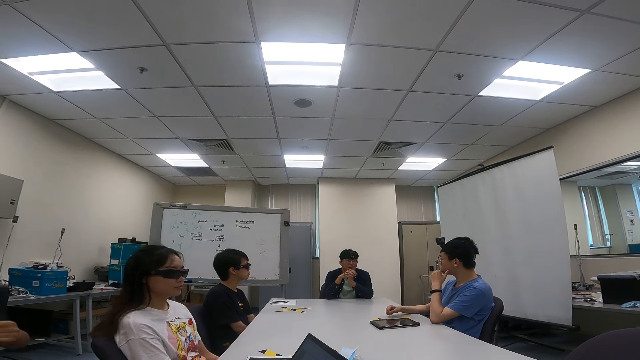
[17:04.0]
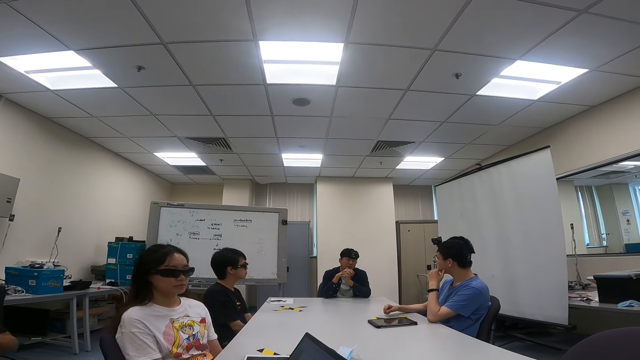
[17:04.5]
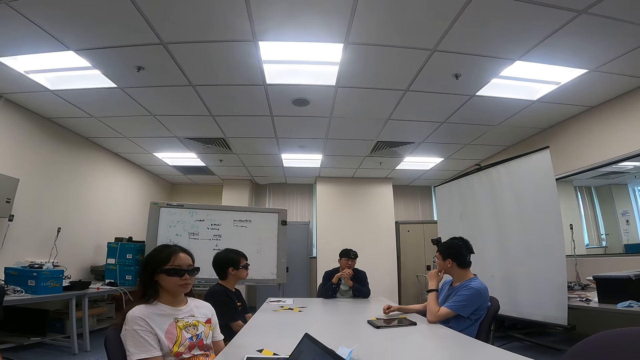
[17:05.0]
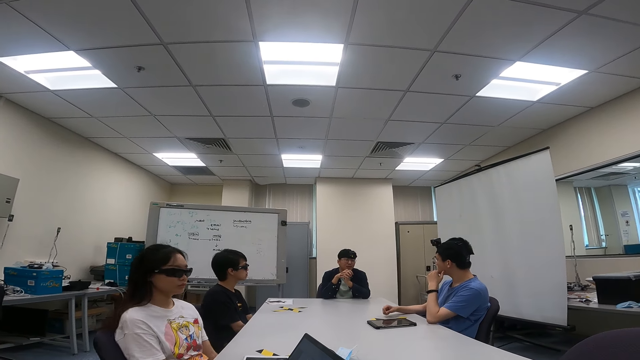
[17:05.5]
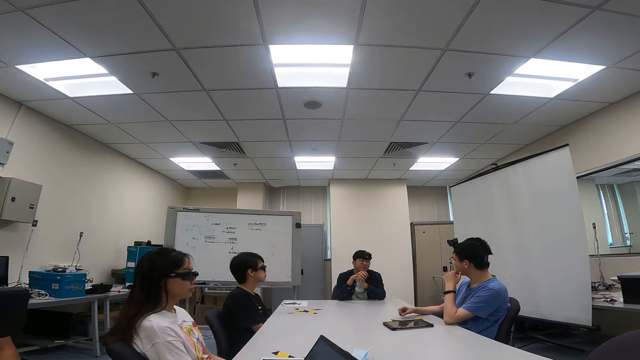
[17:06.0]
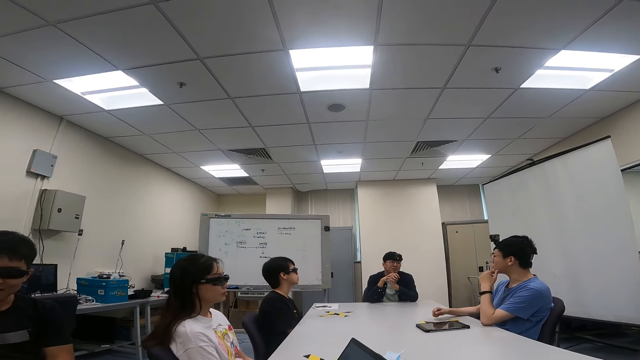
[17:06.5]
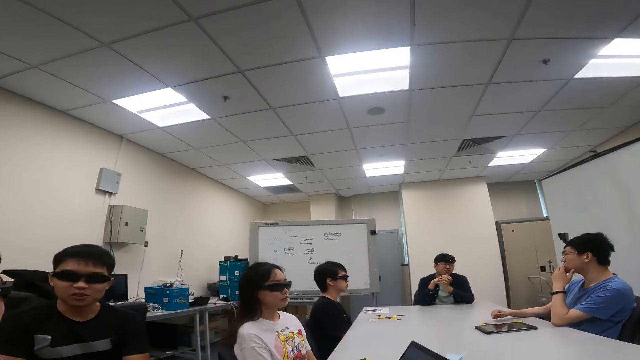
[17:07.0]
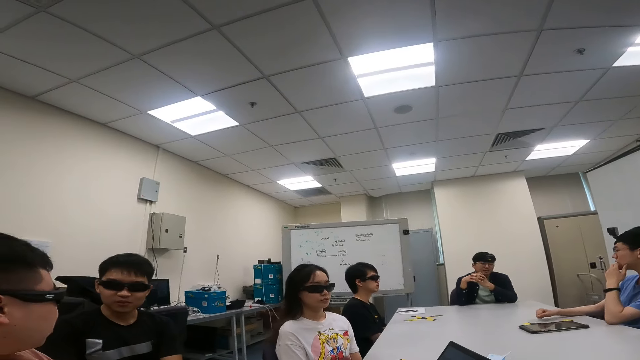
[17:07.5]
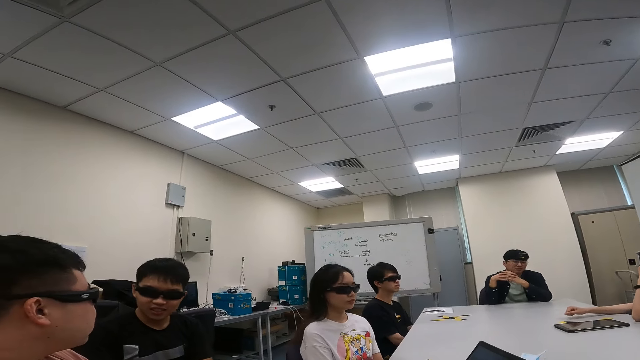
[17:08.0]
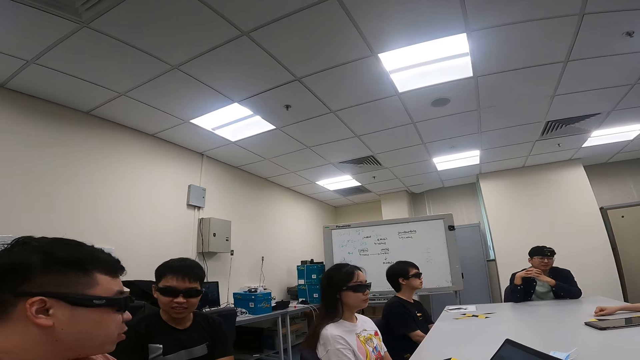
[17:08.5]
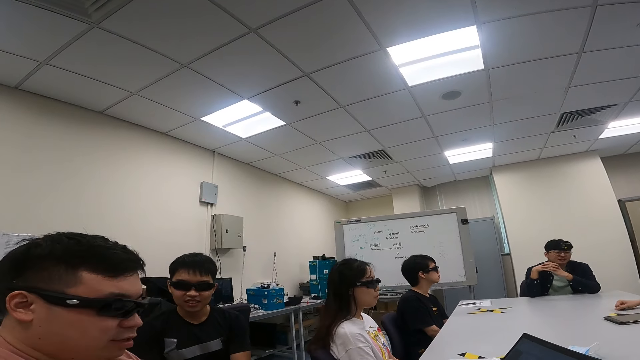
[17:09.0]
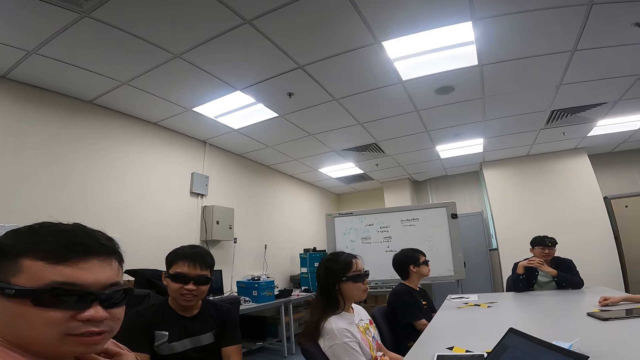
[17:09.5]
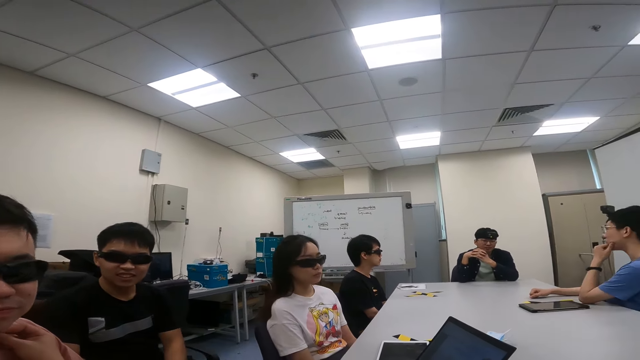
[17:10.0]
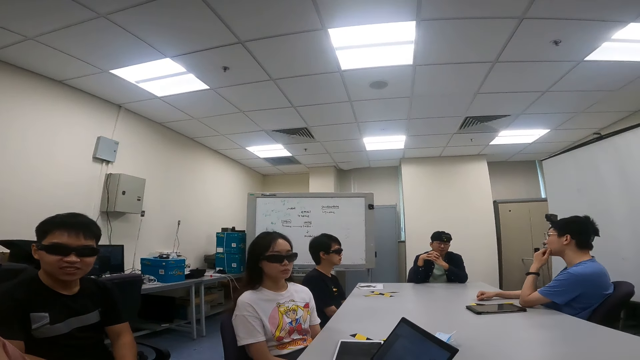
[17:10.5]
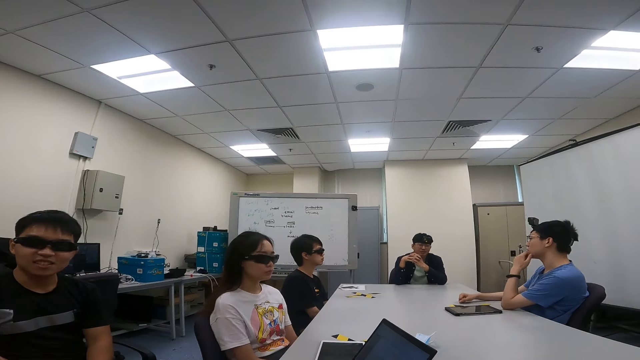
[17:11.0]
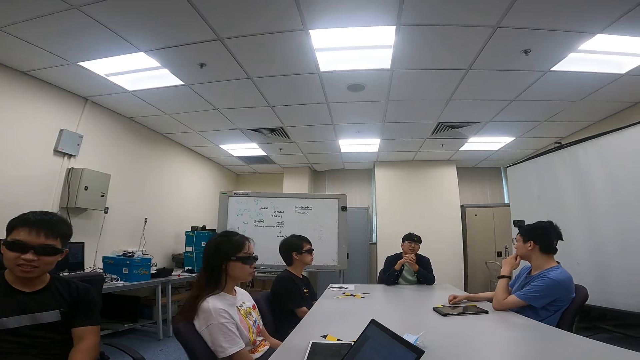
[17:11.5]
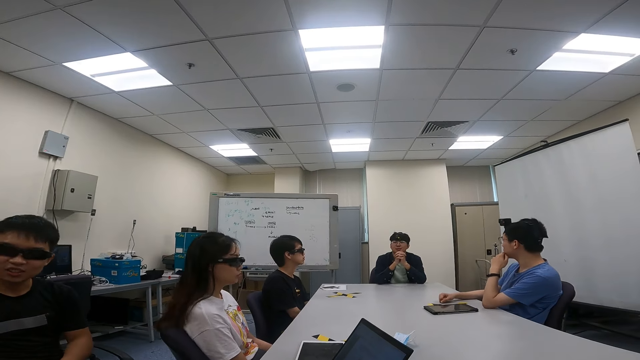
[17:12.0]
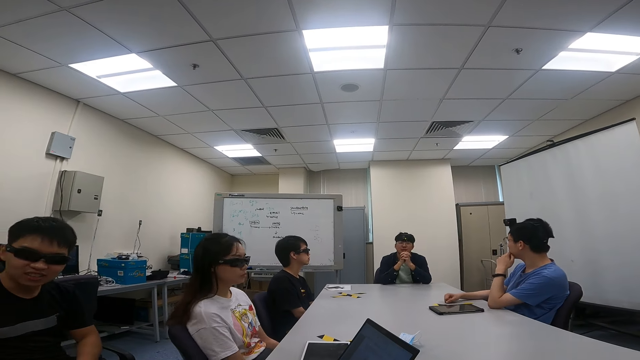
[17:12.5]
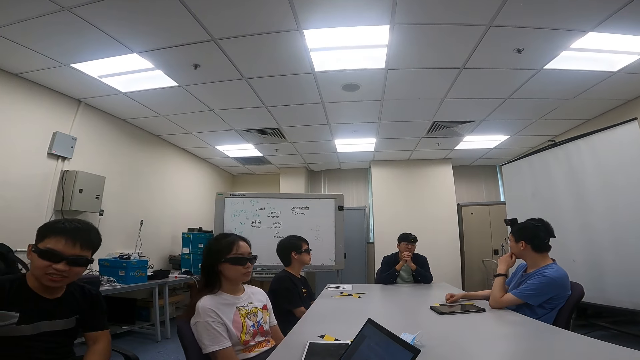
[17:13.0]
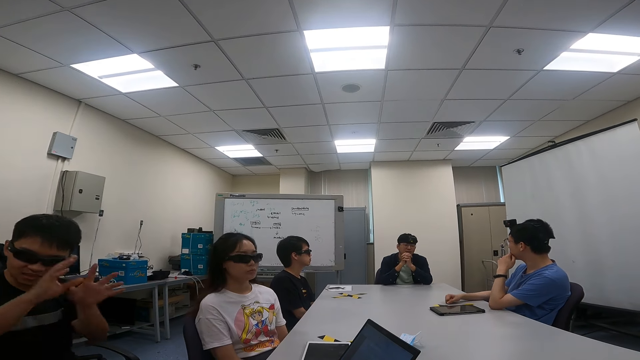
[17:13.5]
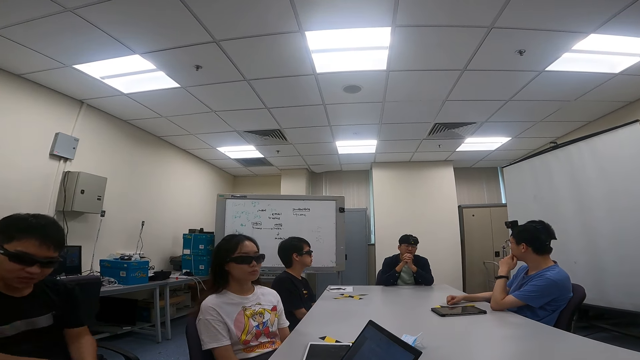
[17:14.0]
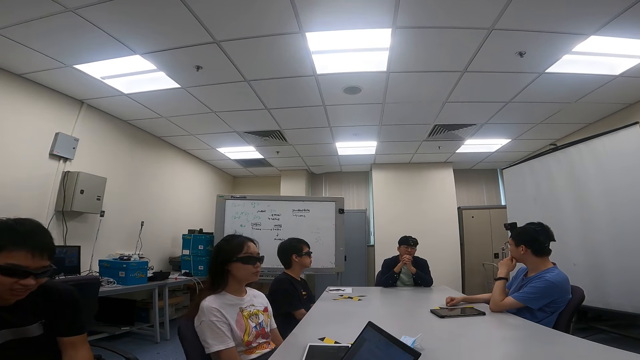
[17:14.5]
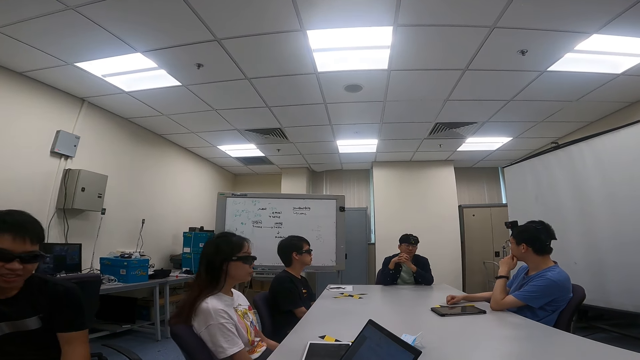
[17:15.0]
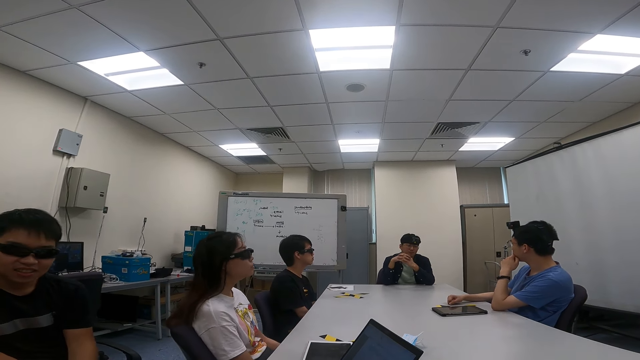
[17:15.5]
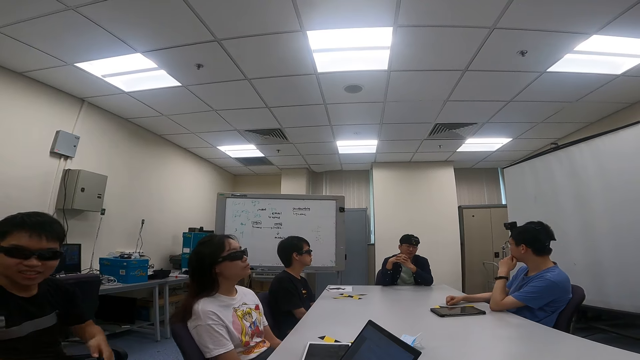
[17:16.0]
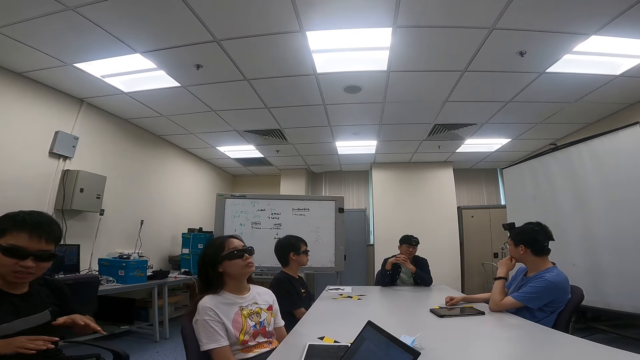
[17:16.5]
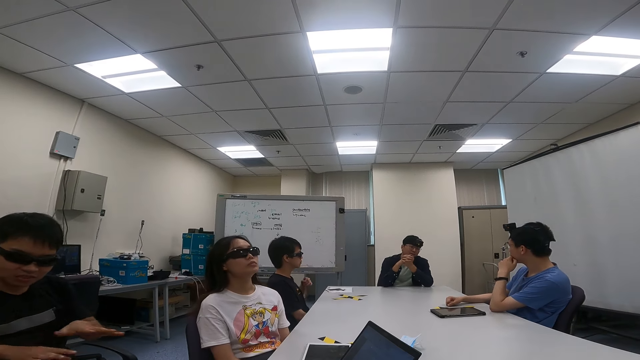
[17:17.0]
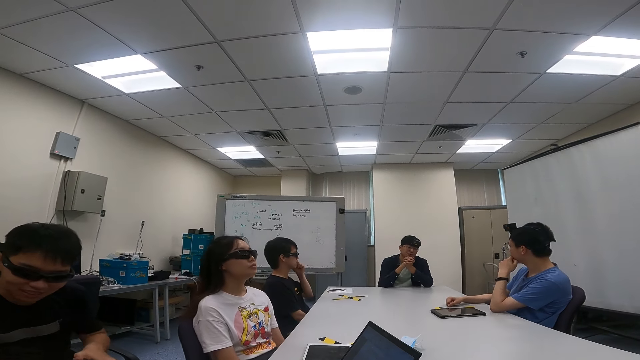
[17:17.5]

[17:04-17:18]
A lady swings on the chair. A person talks to the camera wearer. The camera wearer looks around. A man talks with the camera wearer.

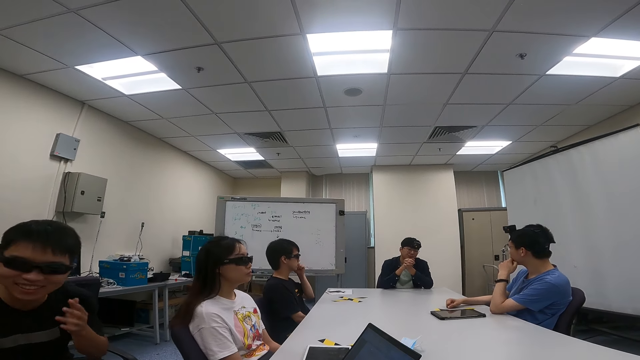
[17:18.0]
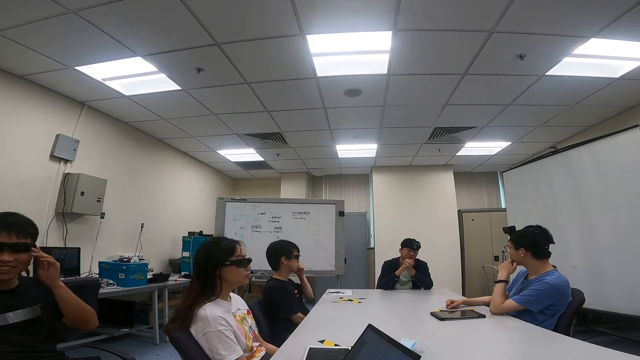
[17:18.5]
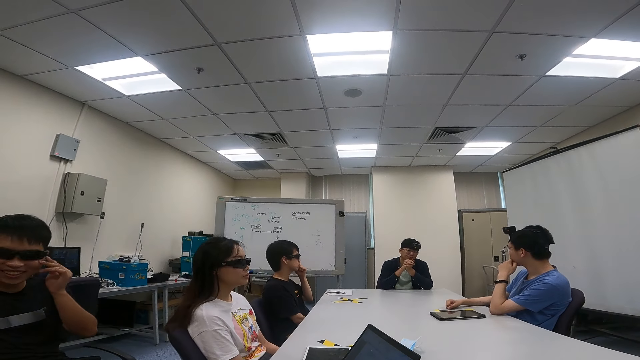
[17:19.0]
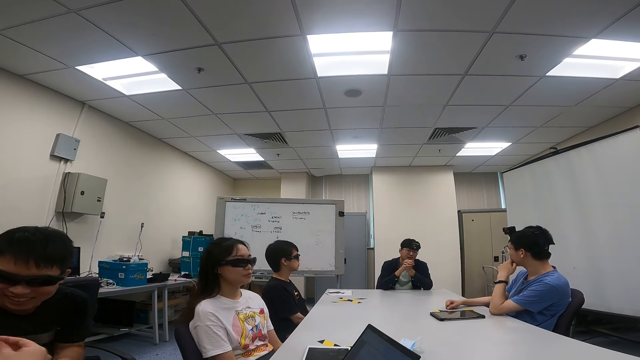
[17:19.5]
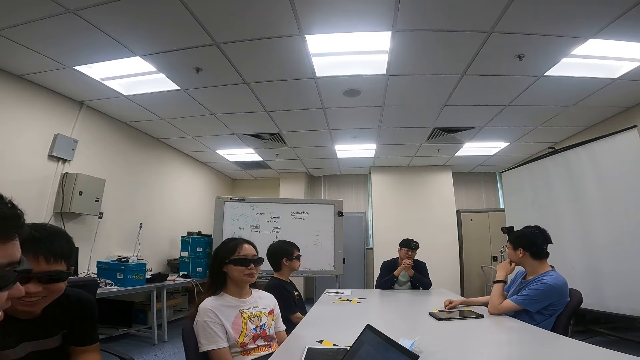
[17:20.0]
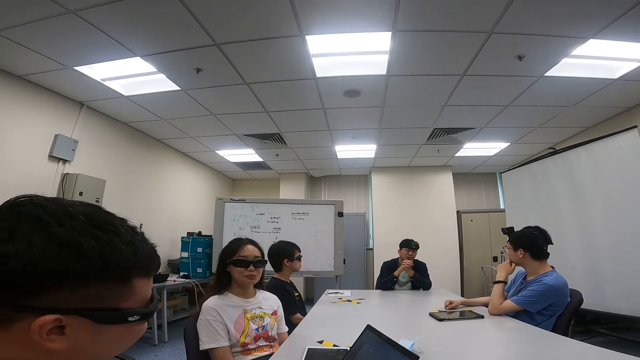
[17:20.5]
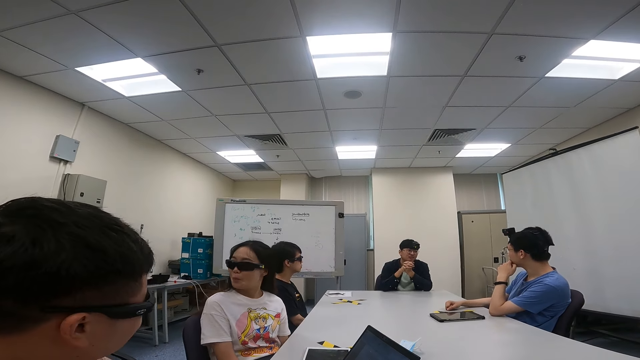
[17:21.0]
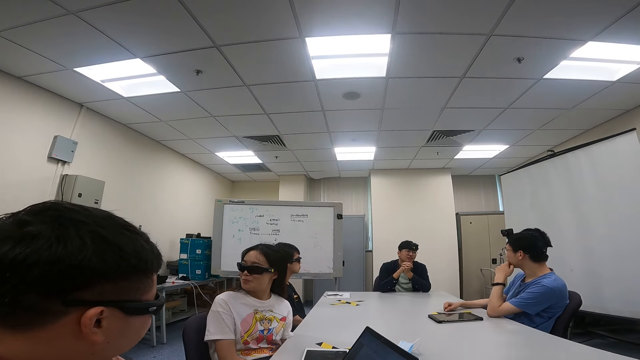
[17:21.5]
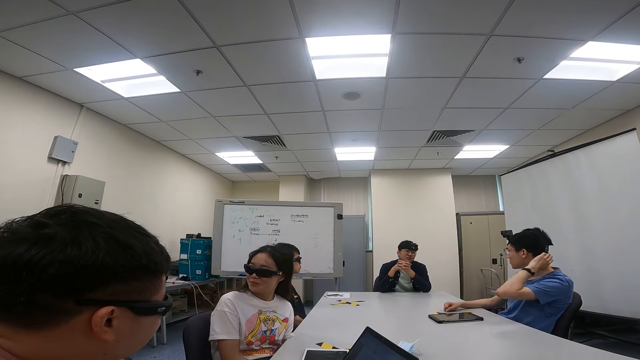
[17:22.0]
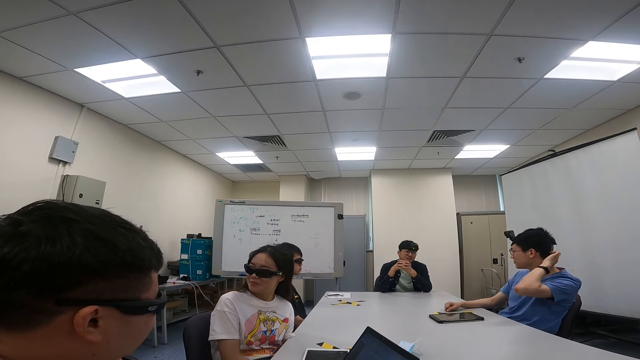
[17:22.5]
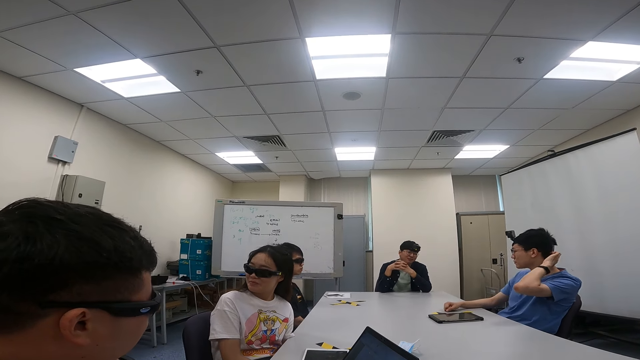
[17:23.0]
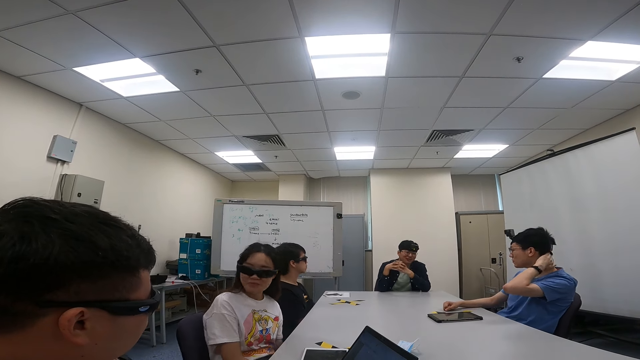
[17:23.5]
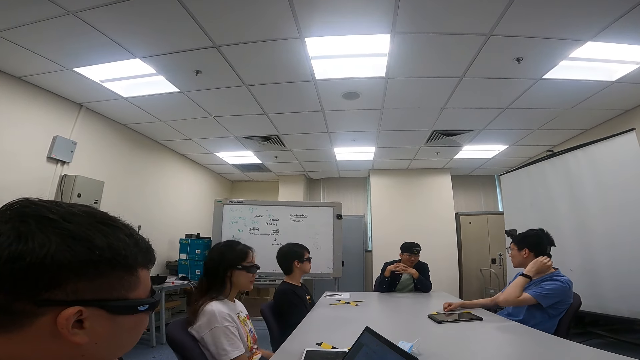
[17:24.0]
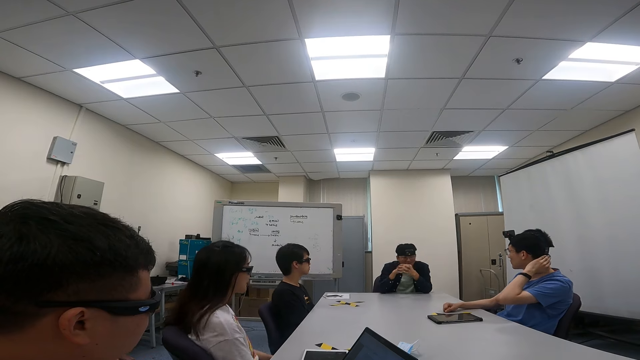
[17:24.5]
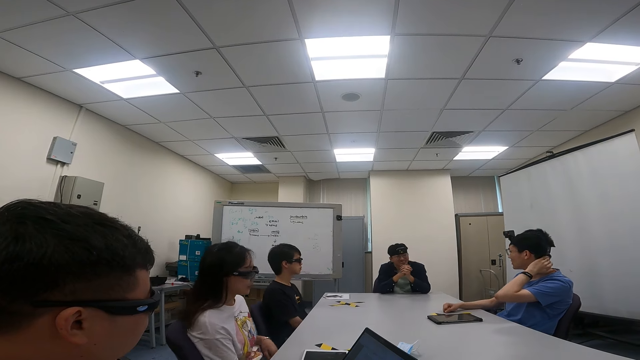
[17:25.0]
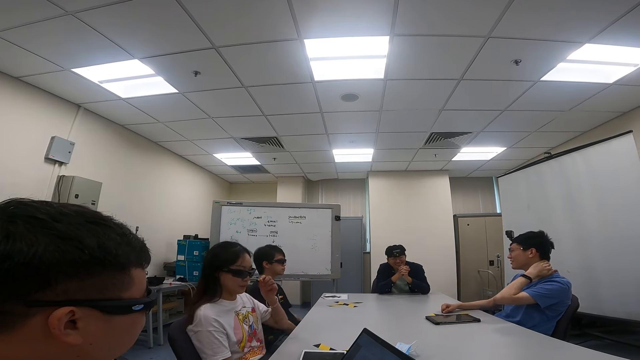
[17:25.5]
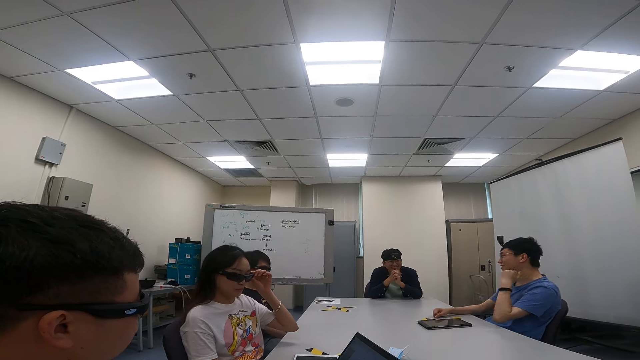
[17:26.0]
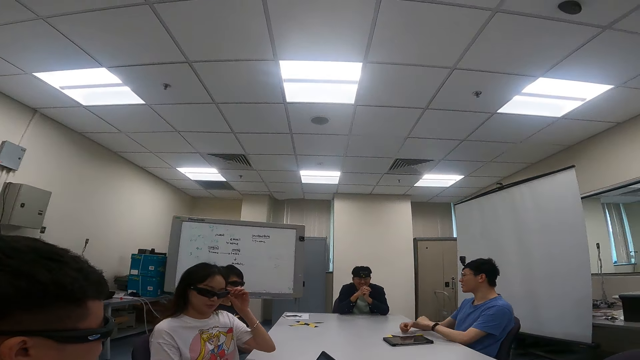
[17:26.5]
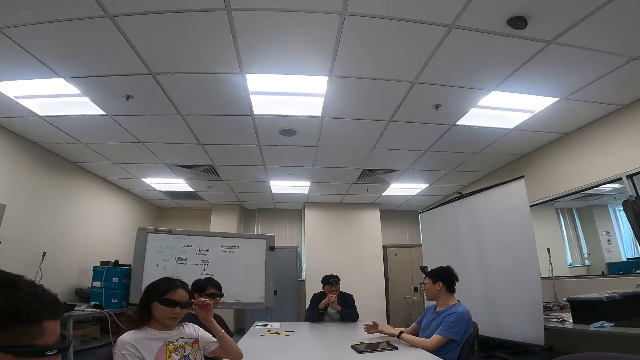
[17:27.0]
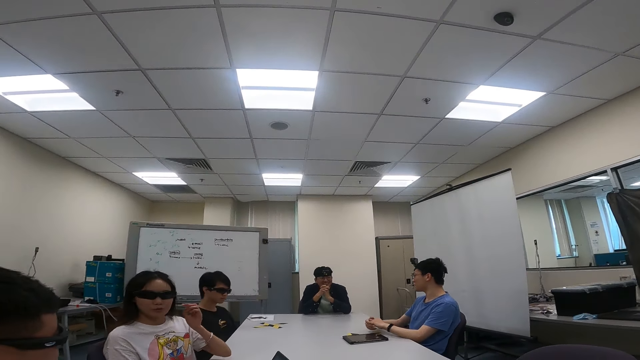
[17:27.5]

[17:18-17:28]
The man looks and talks with another man. The other man holds his head. A person talks to another person. The lady adjusts the goggles.
